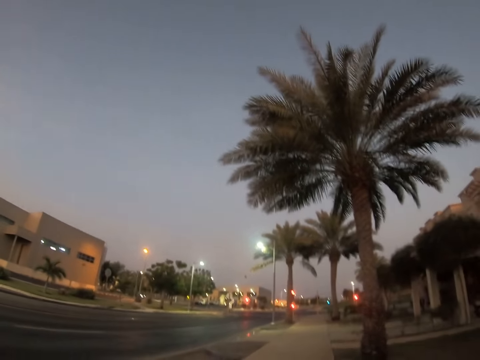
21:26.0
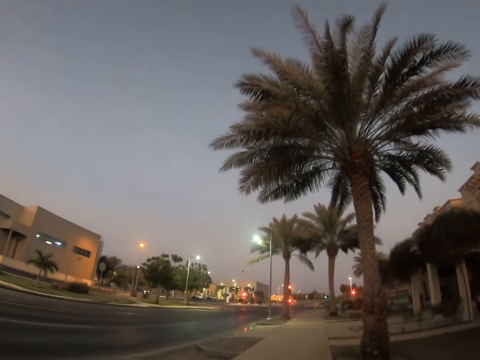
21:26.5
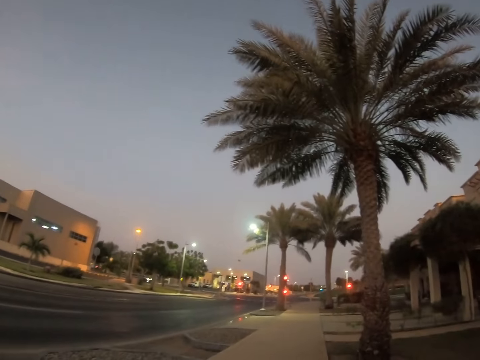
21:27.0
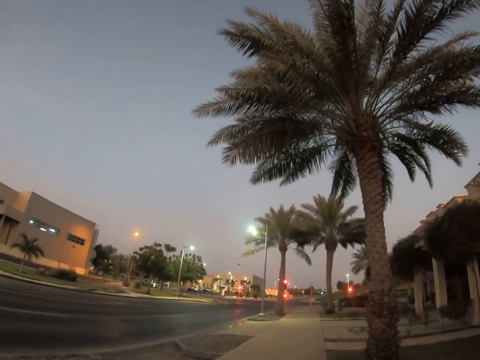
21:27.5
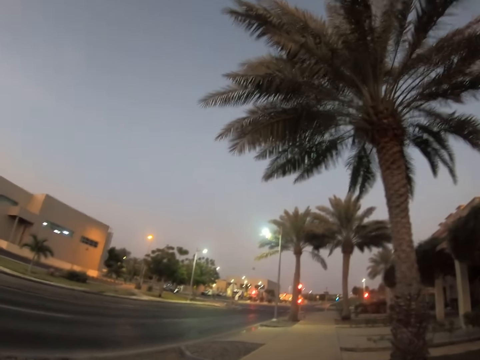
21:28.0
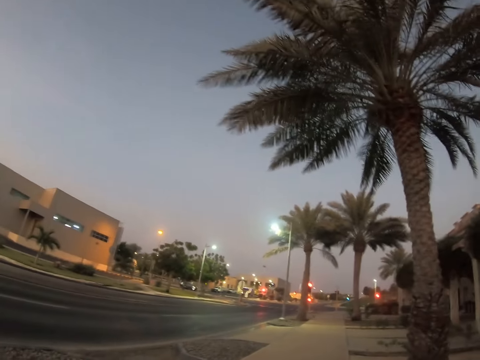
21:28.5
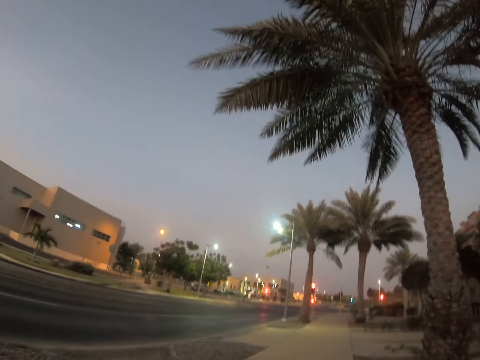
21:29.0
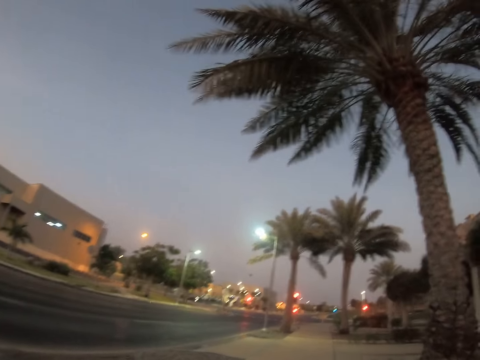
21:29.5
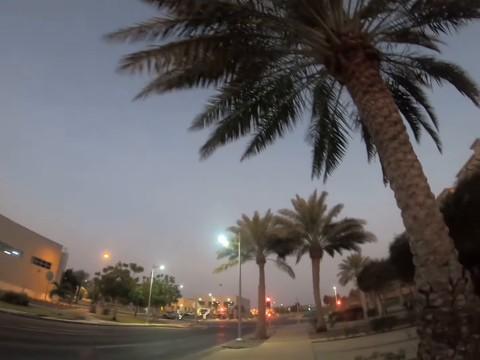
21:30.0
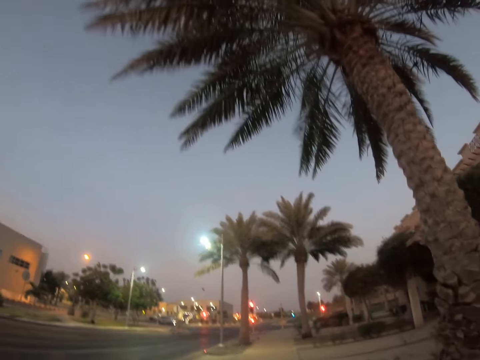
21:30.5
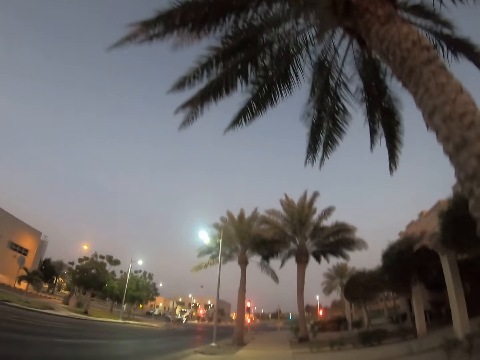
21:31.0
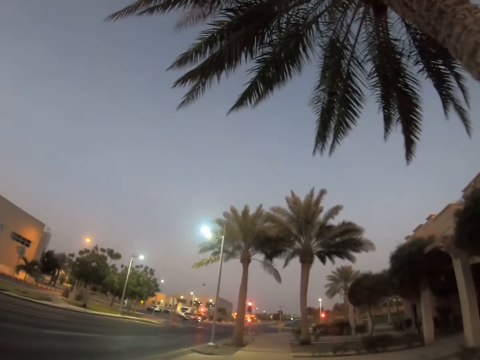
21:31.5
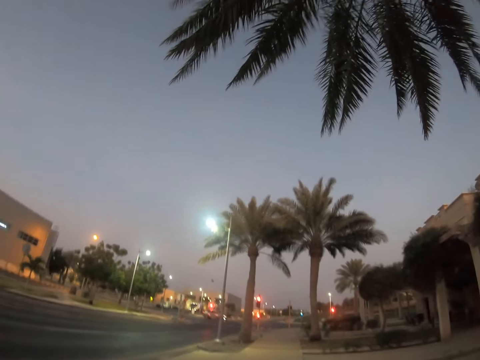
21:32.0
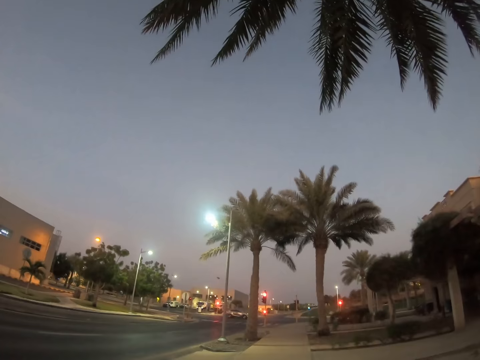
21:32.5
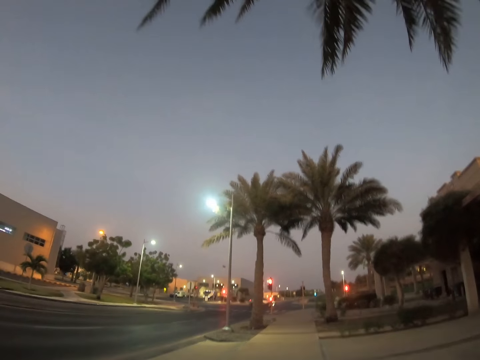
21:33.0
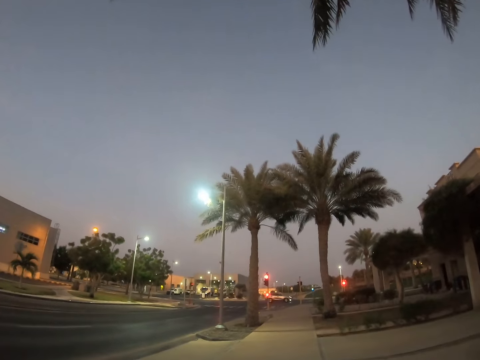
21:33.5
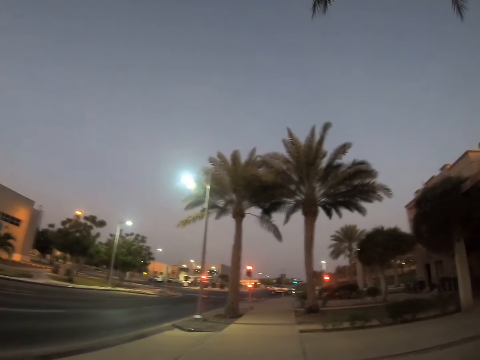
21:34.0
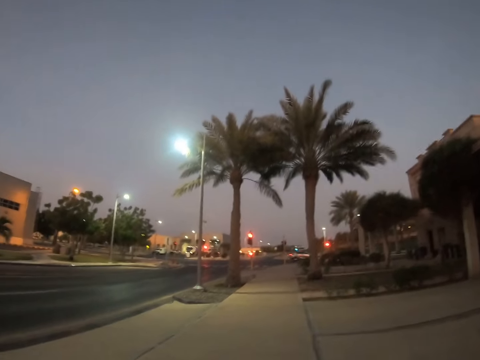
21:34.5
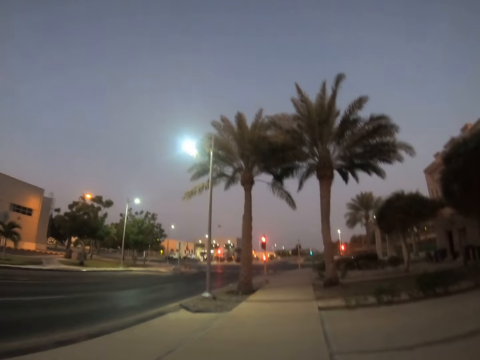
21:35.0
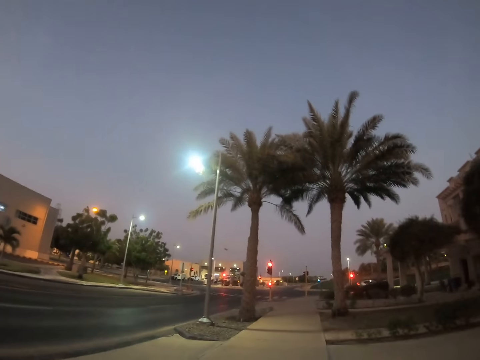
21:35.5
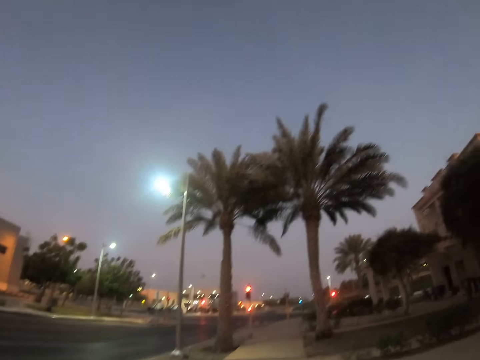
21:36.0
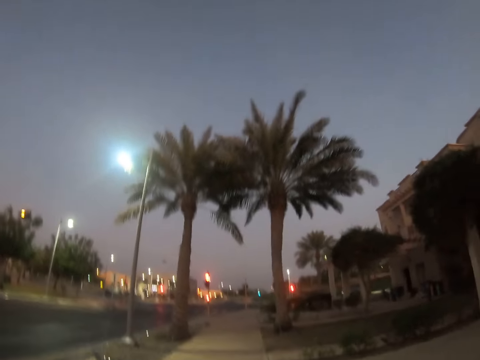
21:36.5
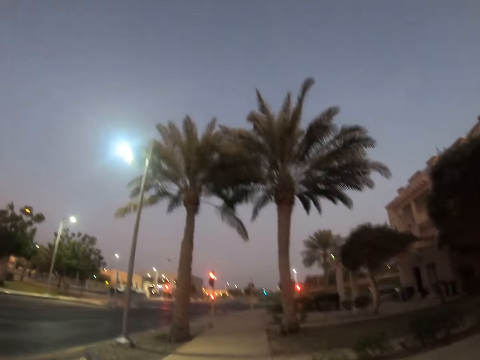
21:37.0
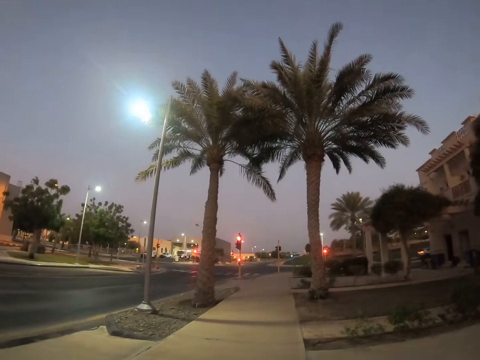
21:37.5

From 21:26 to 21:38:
The camera wearer looks around a sidewalk. They walk around the sidewalk.

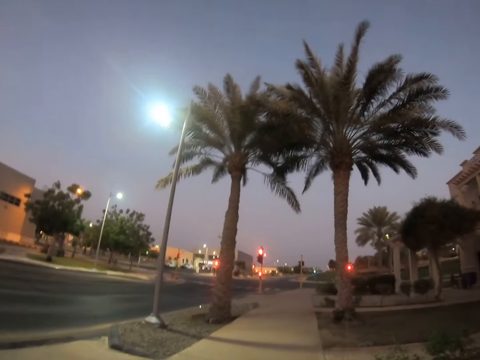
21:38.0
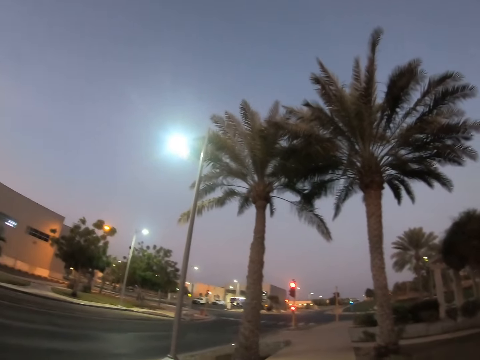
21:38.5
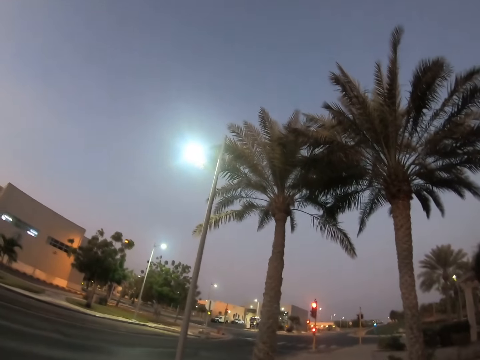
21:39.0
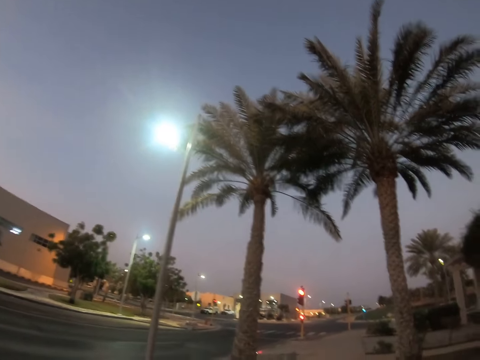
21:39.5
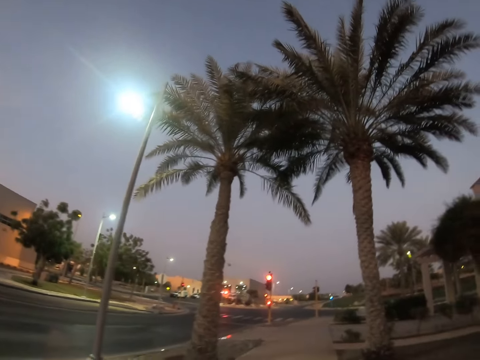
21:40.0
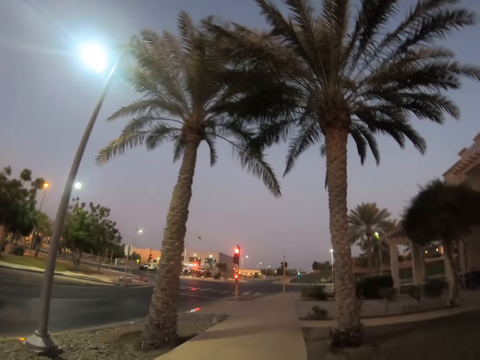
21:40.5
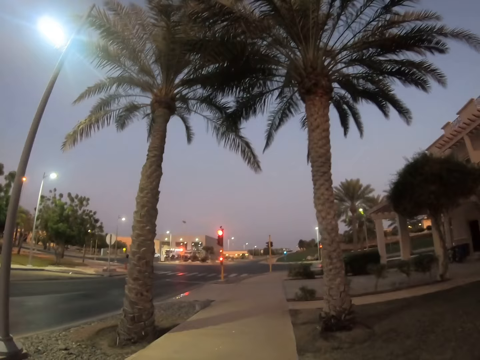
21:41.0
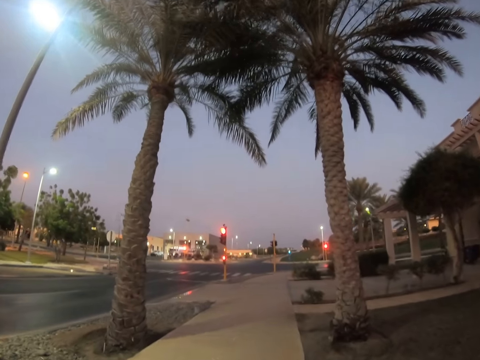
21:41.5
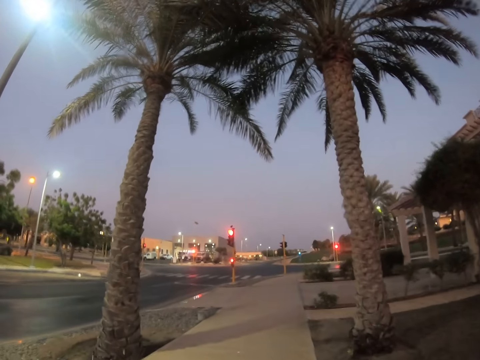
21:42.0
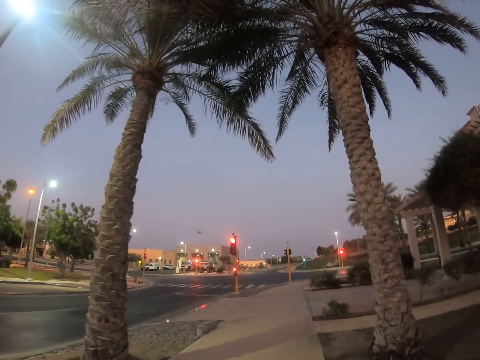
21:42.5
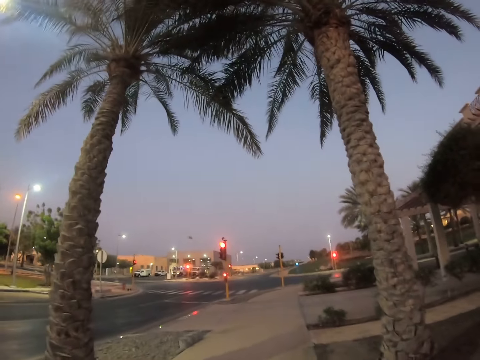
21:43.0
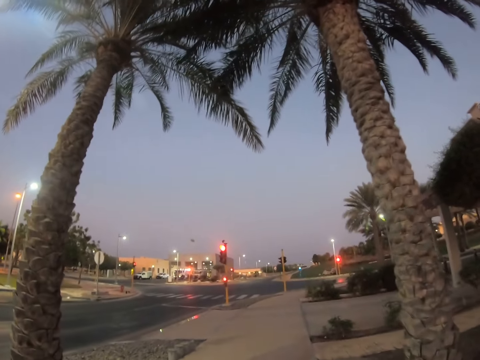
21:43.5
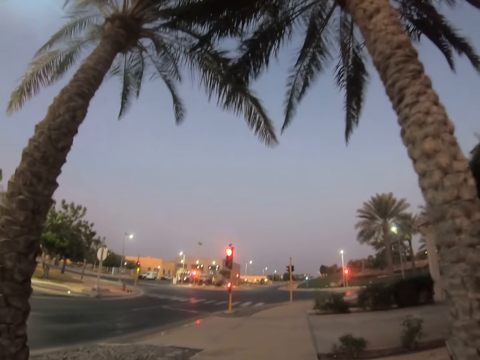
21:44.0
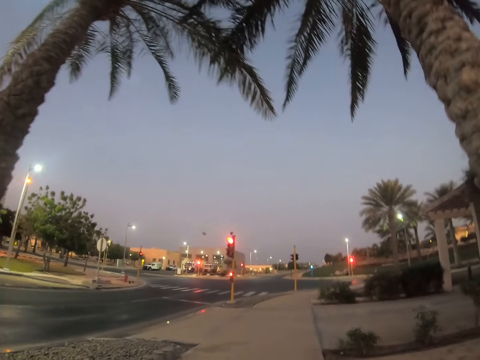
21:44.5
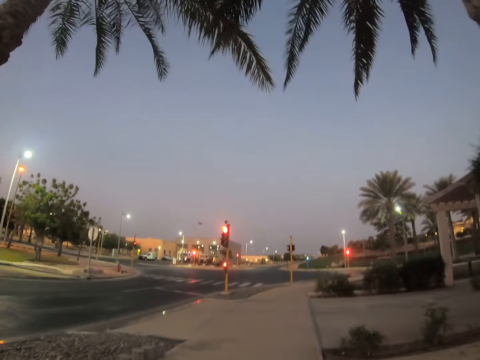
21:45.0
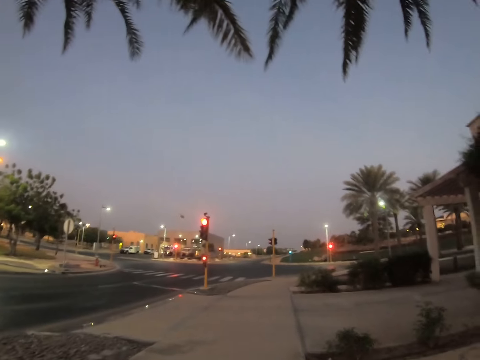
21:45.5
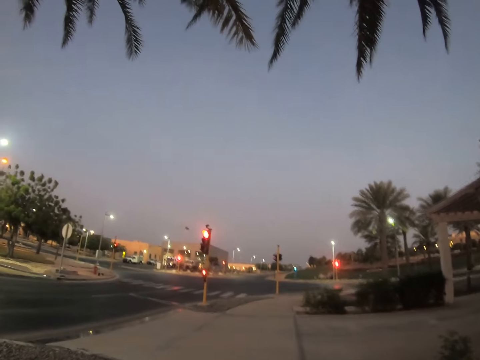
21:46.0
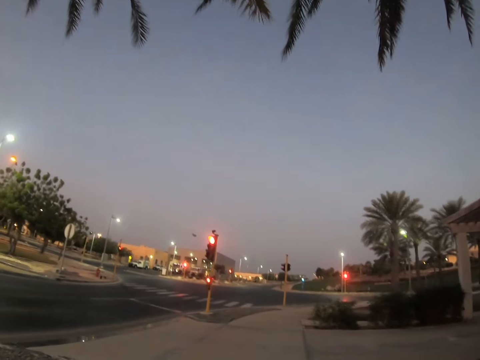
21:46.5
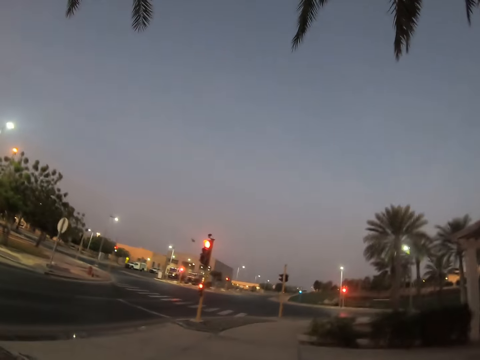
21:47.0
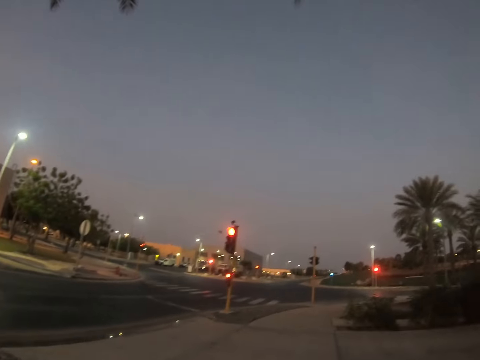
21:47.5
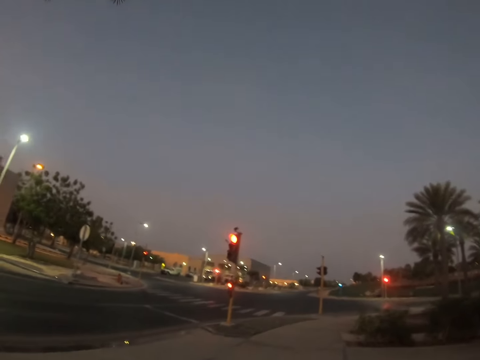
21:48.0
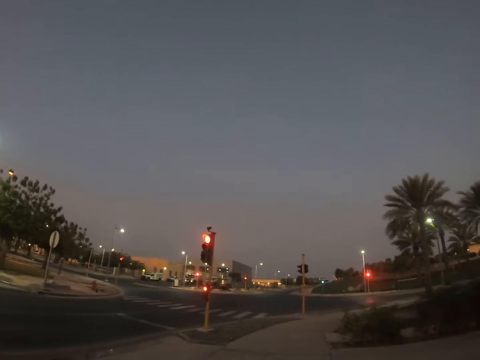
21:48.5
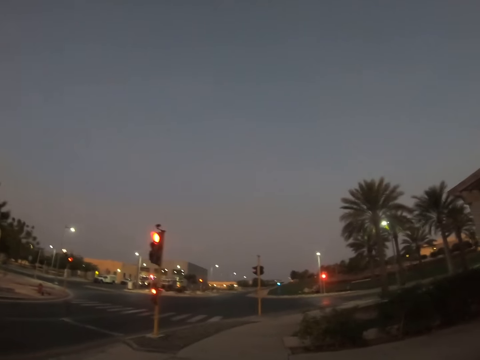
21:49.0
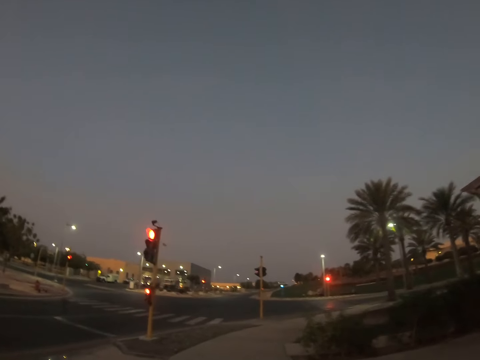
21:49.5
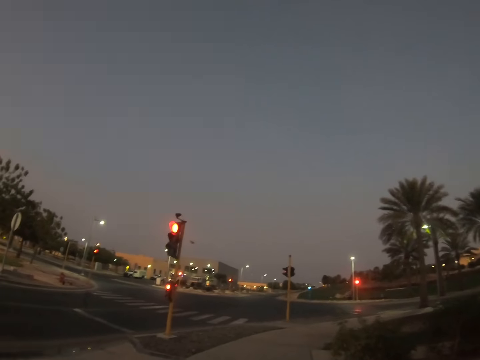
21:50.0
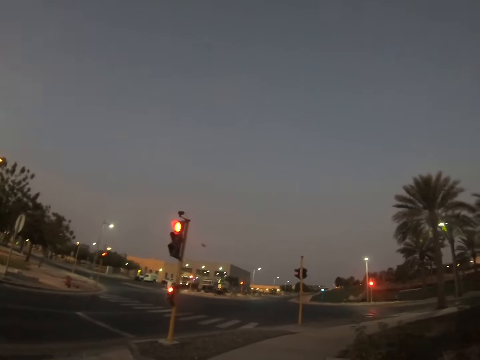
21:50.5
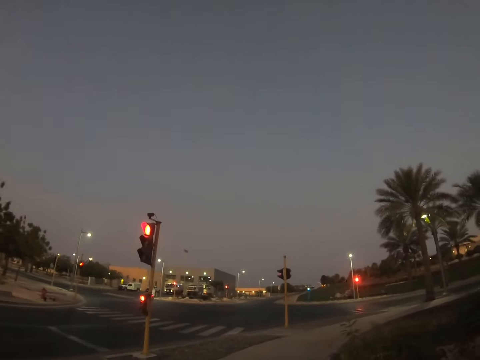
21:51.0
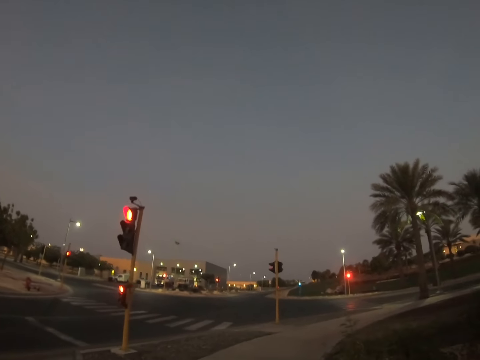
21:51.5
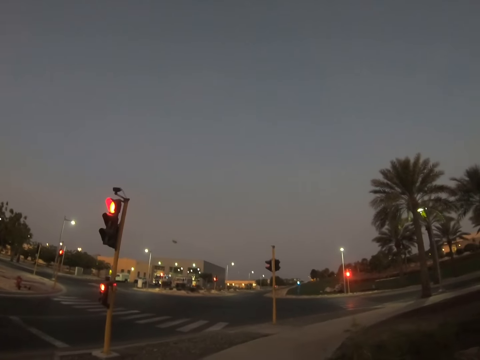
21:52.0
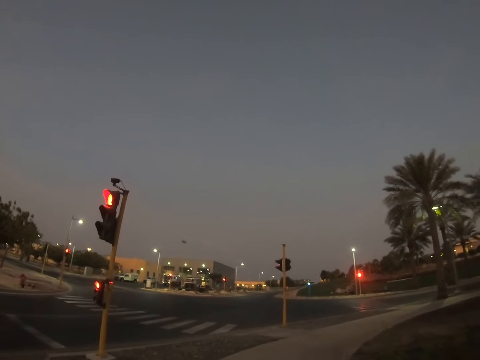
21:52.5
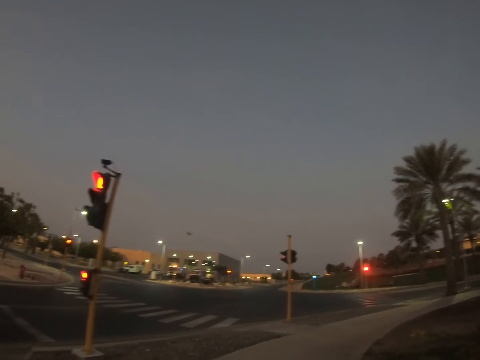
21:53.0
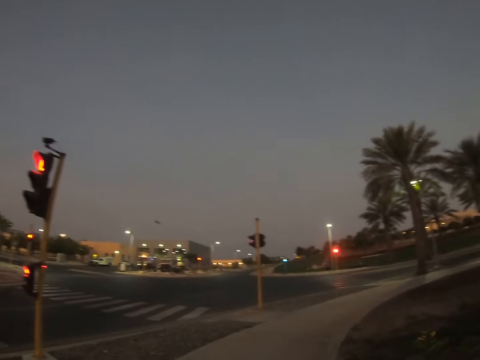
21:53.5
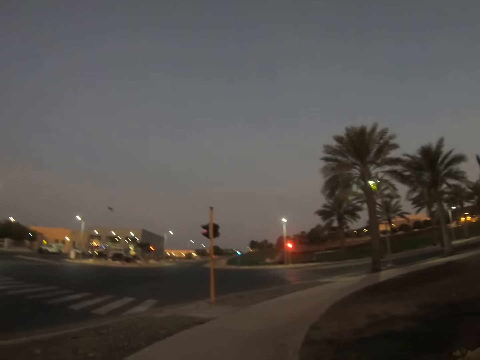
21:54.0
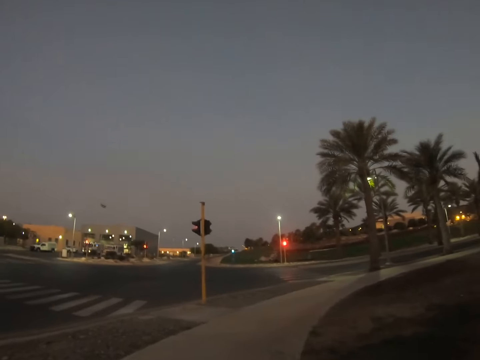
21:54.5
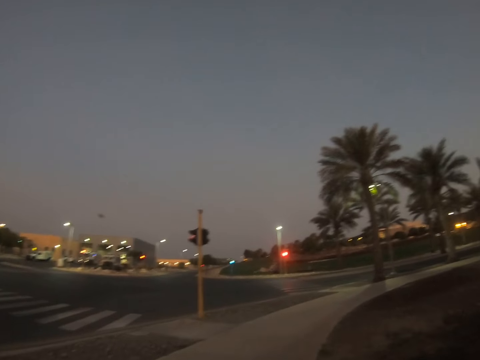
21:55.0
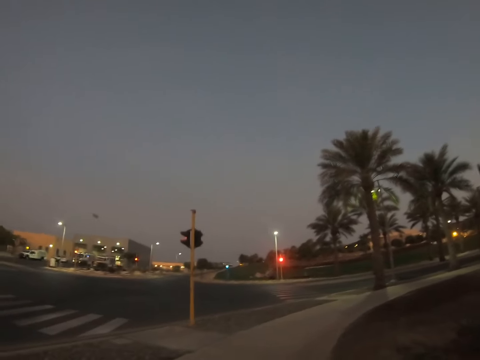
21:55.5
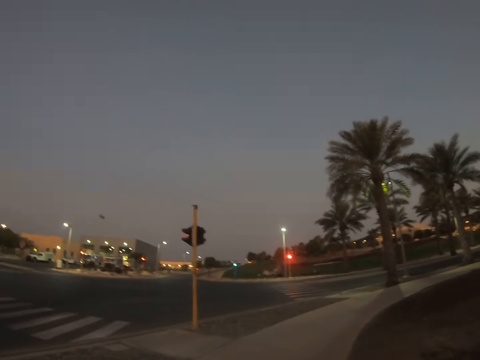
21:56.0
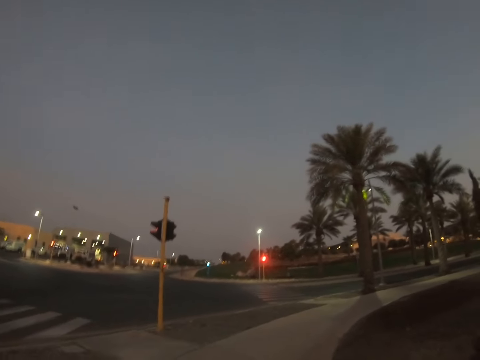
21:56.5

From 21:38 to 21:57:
The camera wearer looks around a sidewalk. They walk around the sidewalk.
